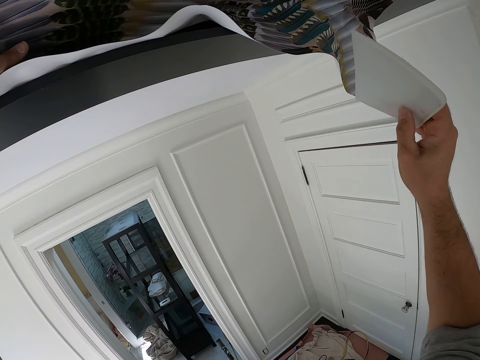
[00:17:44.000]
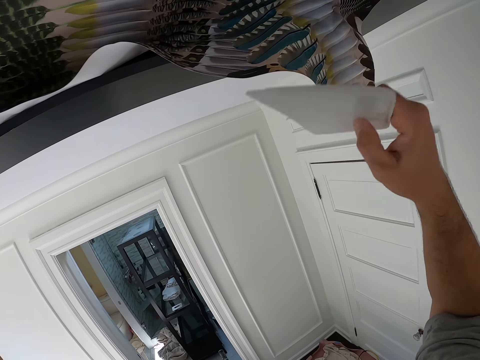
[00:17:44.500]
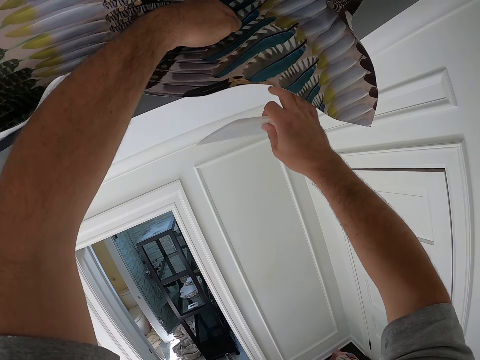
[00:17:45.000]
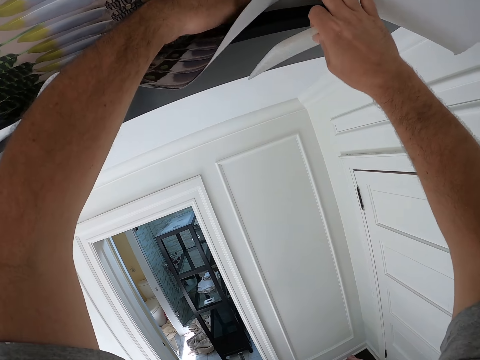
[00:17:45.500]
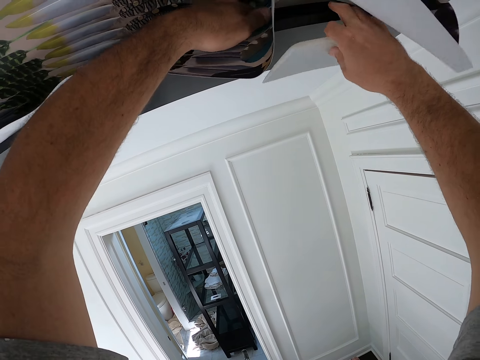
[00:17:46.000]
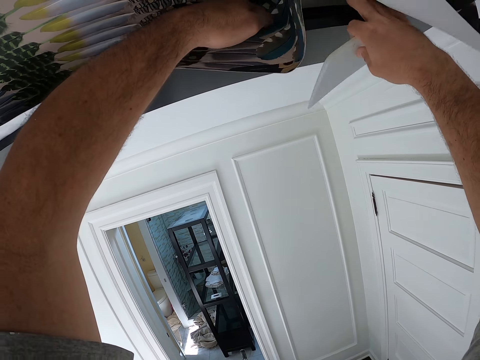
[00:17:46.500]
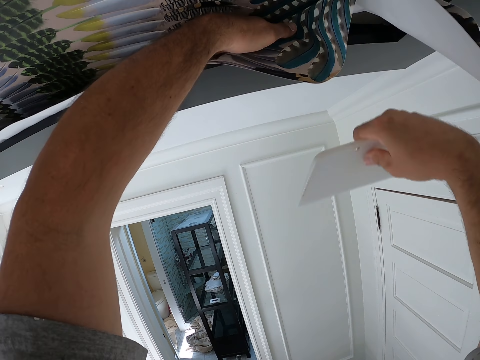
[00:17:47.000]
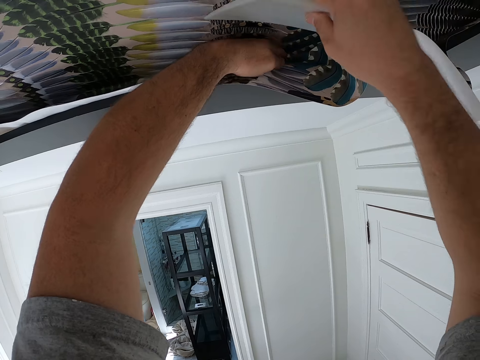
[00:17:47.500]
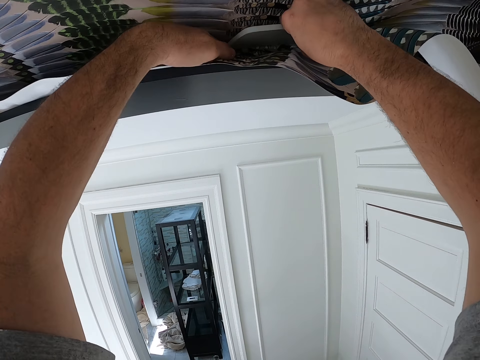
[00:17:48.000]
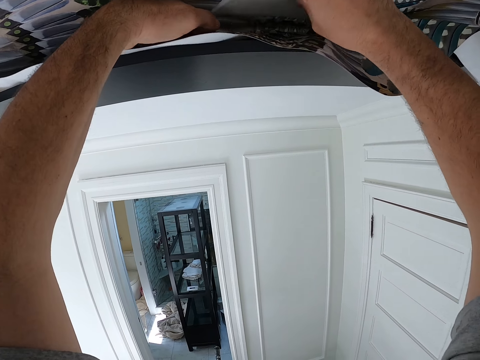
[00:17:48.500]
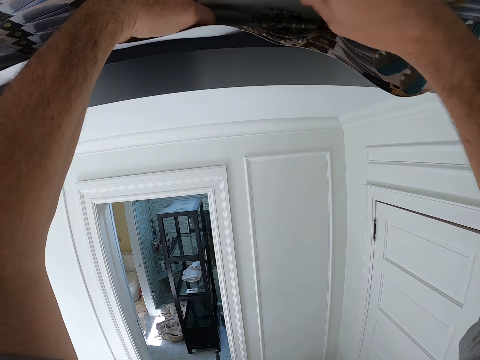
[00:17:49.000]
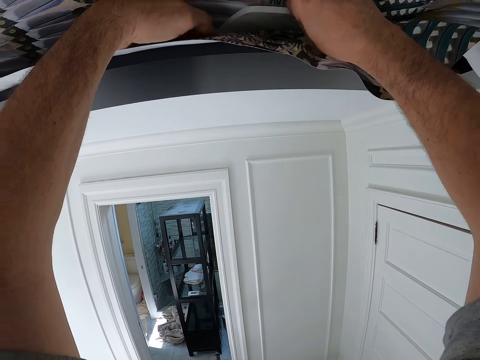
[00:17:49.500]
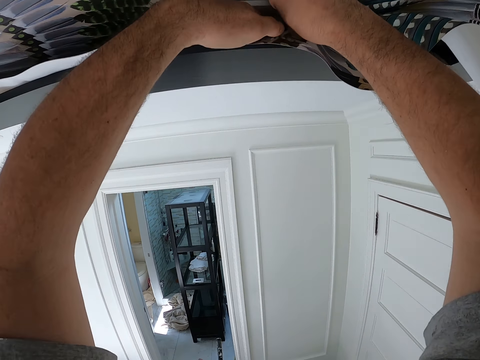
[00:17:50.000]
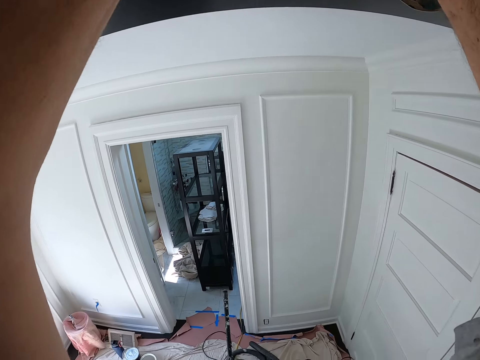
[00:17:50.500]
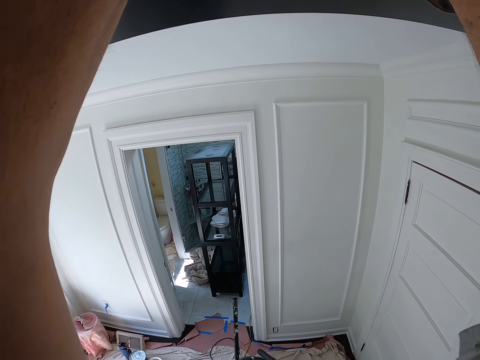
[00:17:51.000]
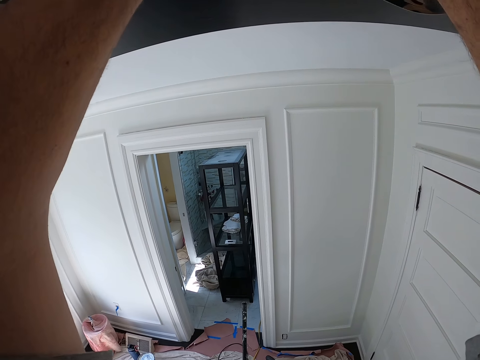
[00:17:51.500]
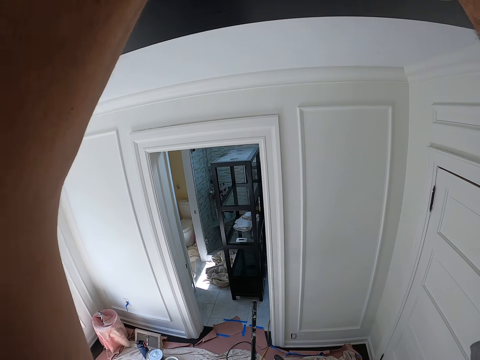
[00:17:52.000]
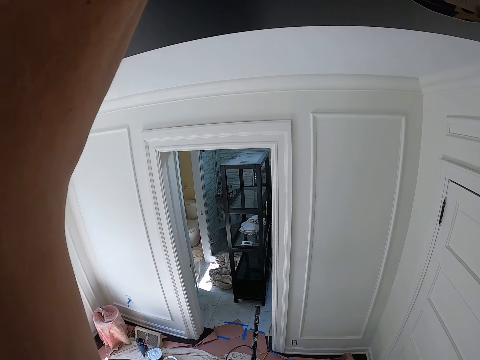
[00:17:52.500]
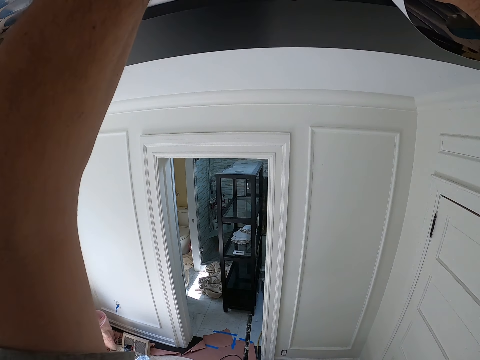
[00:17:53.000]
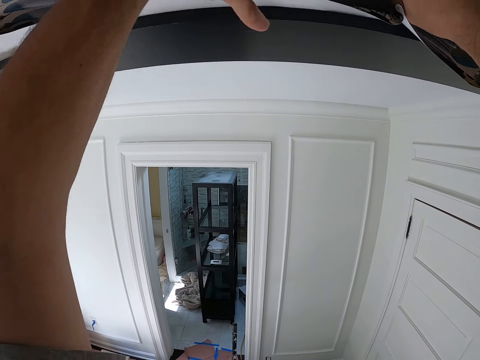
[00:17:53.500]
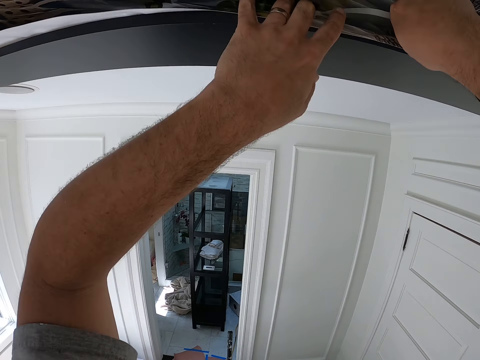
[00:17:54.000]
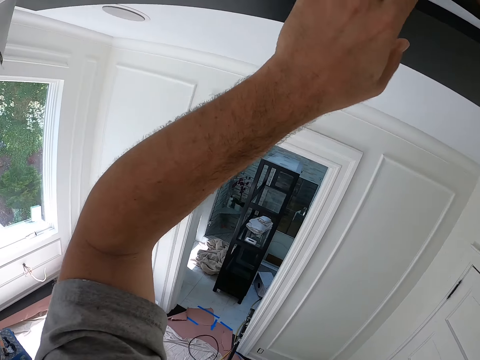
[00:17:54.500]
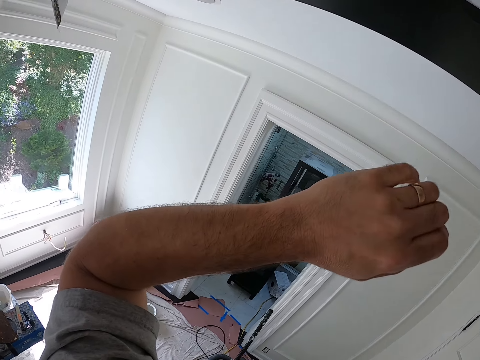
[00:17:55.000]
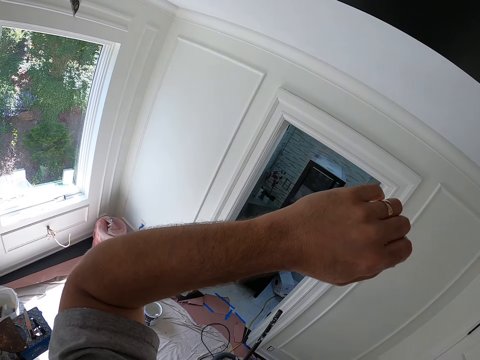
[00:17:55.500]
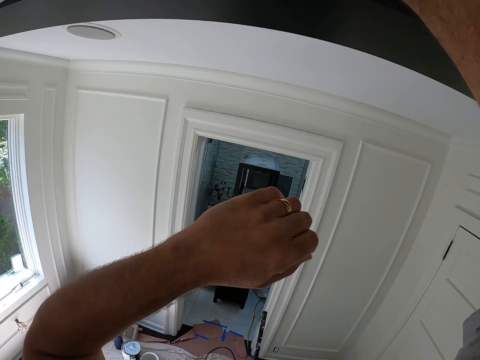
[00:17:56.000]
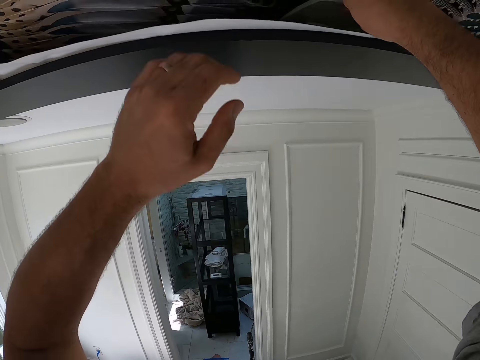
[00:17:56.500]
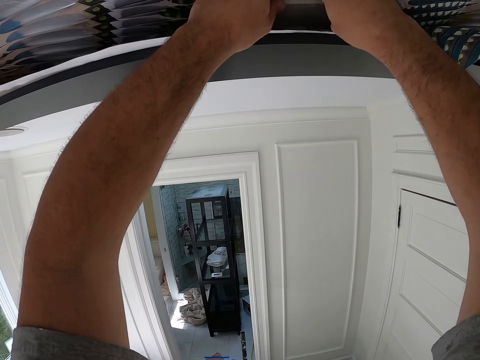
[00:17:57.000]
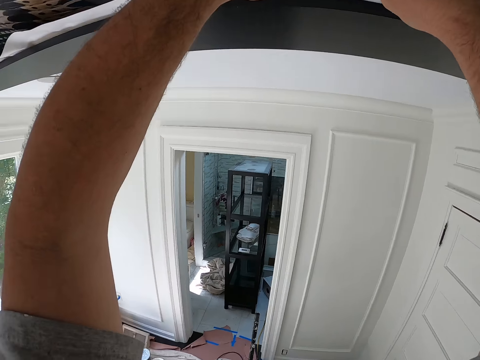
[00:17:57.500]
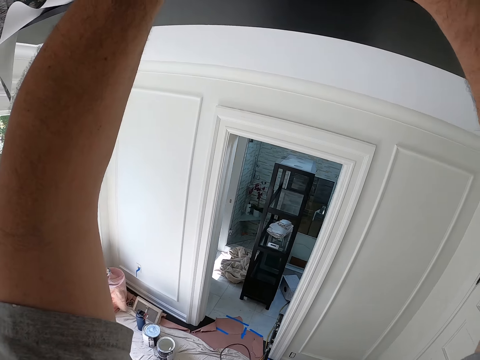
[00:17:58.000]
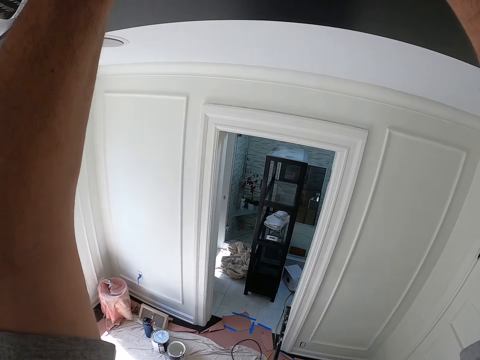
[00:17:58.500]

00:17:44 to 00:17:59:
The camera wearer tucks the ceiling wallpaper into the ceiling with his left hand. He adjusts the edge of the ceiling wallpaper with his right hand. He tucks the ceiling wallpaper into the ceiling with his left hand and the wallpaper smoother in his right hand. He removes his left hand from the ceiling wallpaper. He tucks the ceiling wallpaper into the ceiling with his left hand and the wallpaper smoother in his right hand.

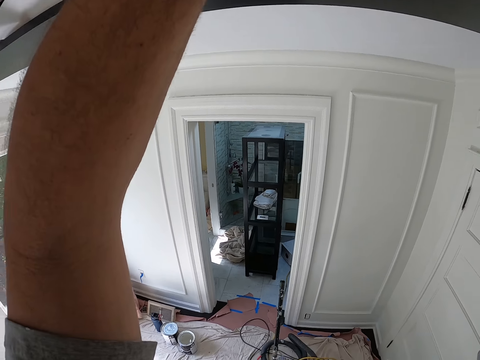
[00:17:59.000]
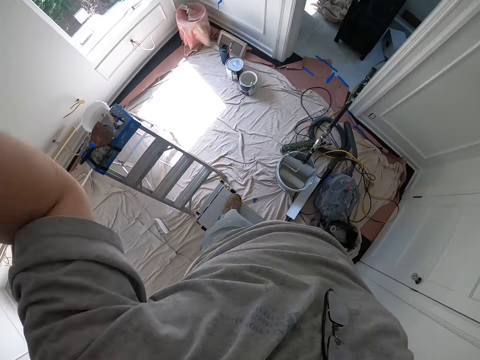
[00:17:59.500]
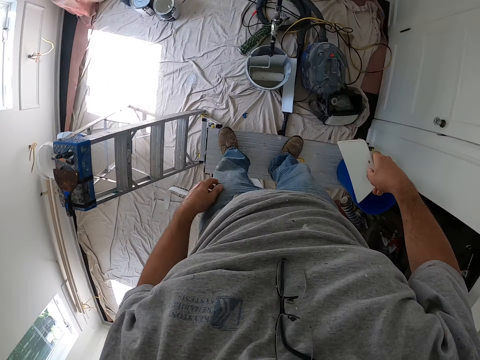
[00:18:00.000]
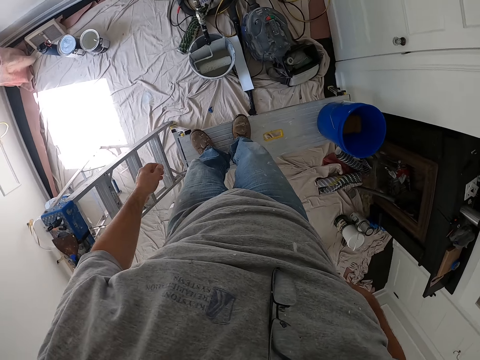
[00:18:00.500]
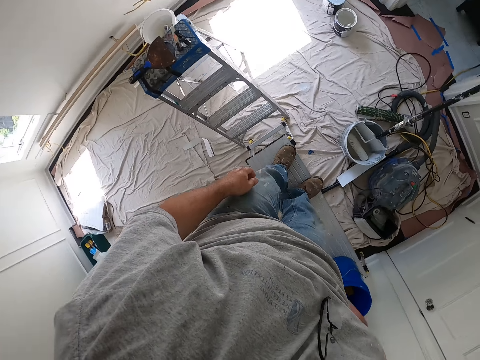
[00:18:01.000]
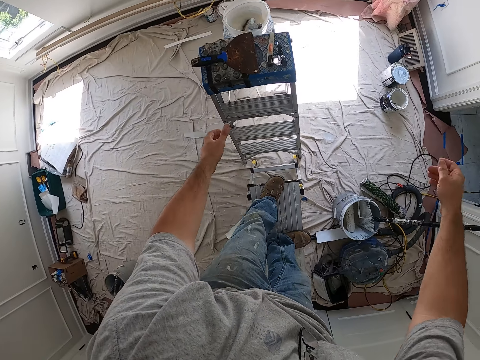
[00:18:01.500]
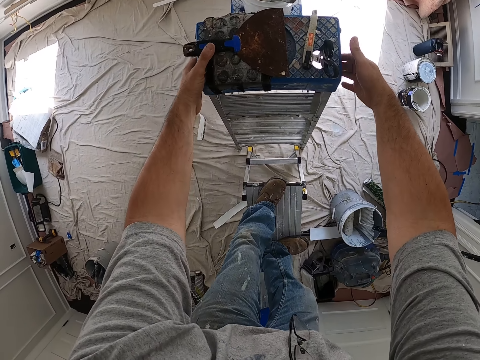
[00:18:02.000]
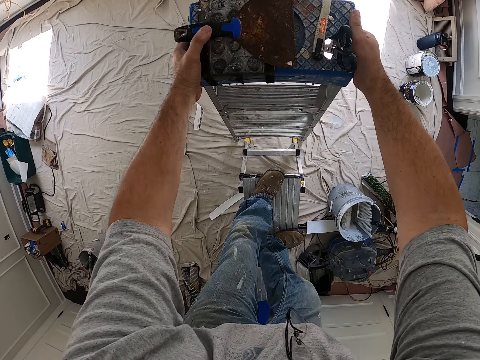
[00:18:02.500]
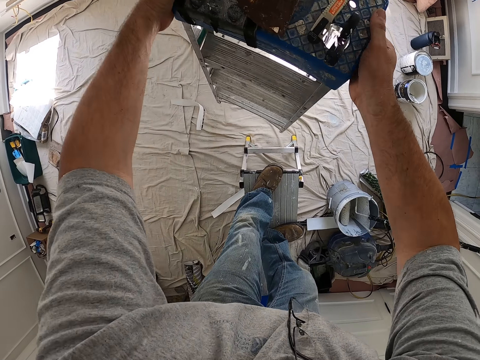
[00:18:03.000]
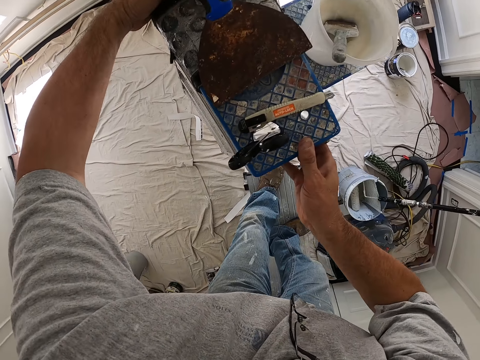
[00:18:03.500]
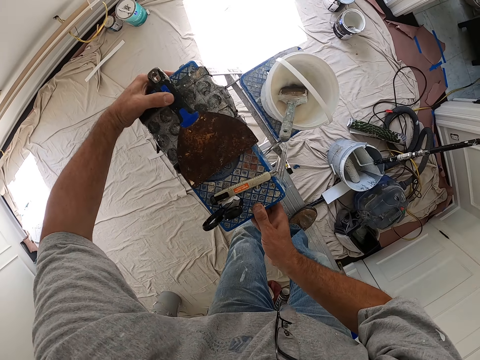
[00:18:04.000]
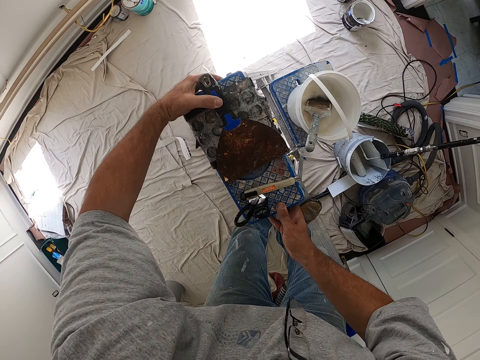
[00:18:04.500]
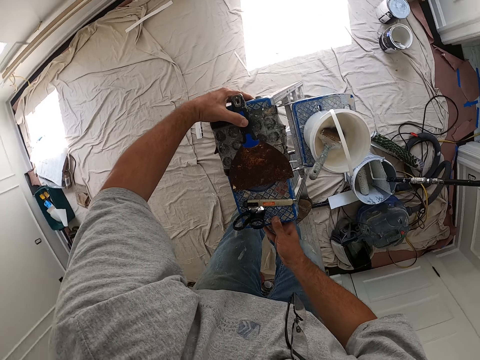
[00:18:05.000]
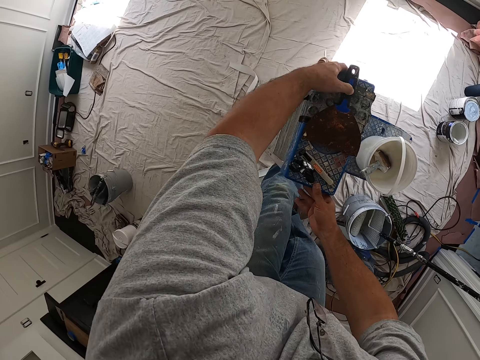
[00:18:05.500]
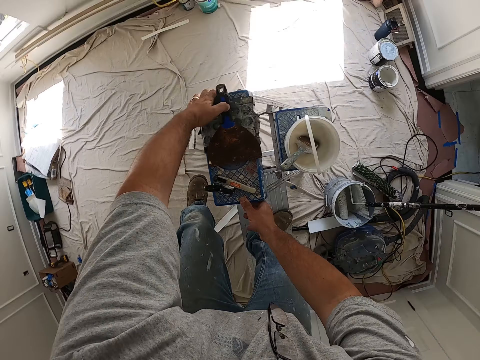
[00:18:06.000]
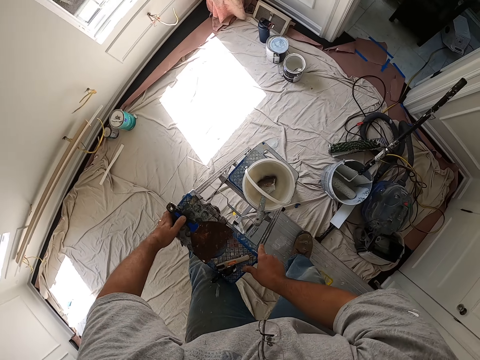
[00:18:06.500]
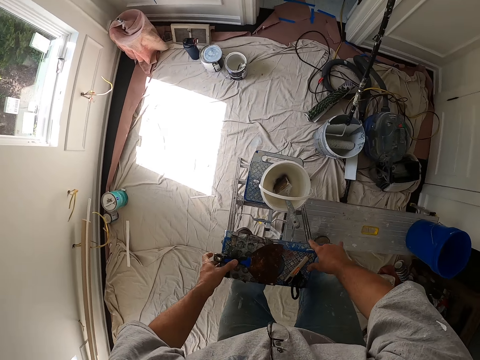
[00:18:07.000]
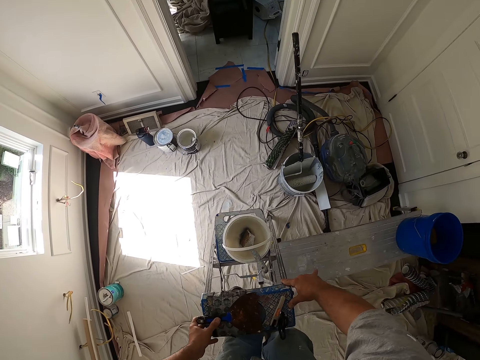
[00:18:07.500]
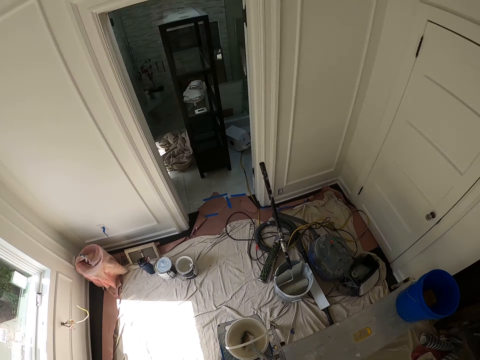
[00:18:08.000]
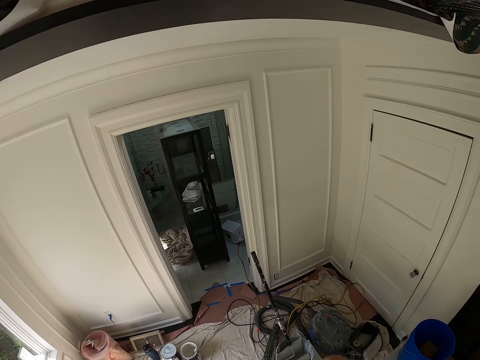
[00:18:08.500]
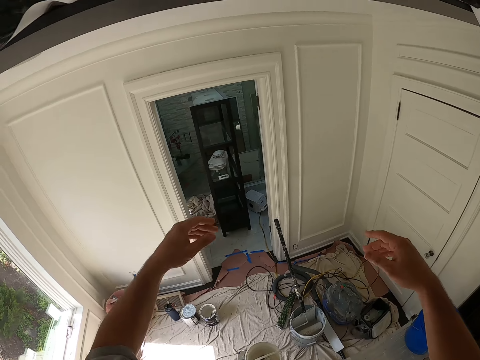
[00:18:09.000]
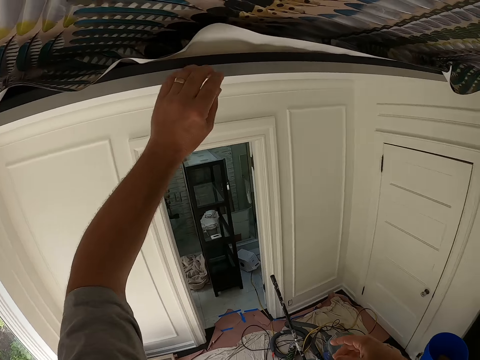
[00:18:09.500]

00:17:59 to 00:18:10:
The camera wearer moves to the left. He turns the ladder with both hands. He lifts the aluminum platform ladder and puts the aluminum platform ladder down. He stands on the ladder. He climbs on the aluminum platform ladder. He holds the ceiling with his left hand.
